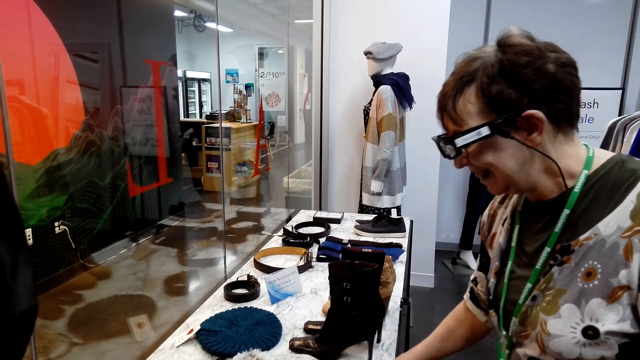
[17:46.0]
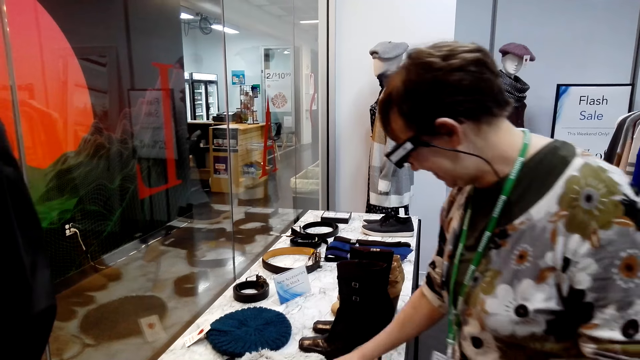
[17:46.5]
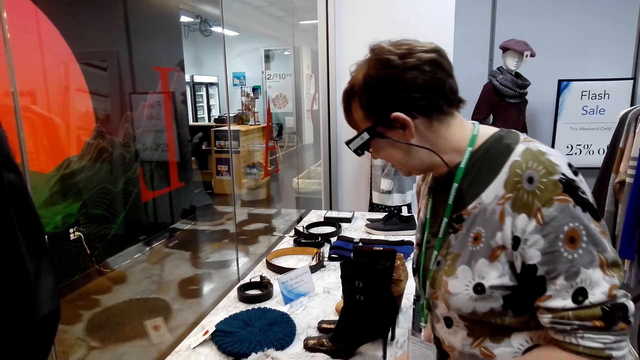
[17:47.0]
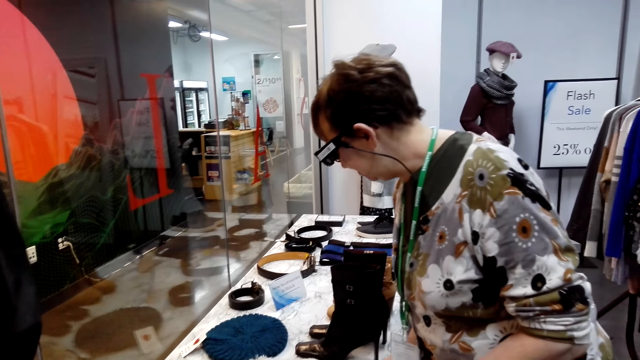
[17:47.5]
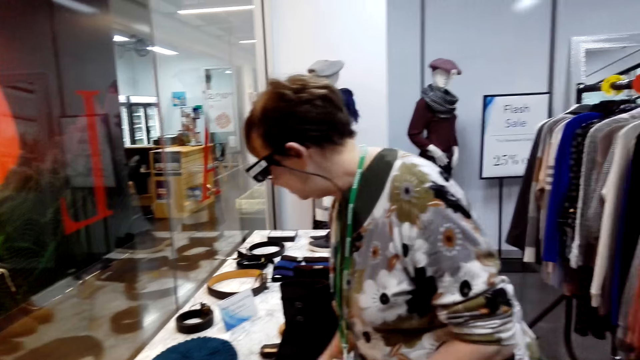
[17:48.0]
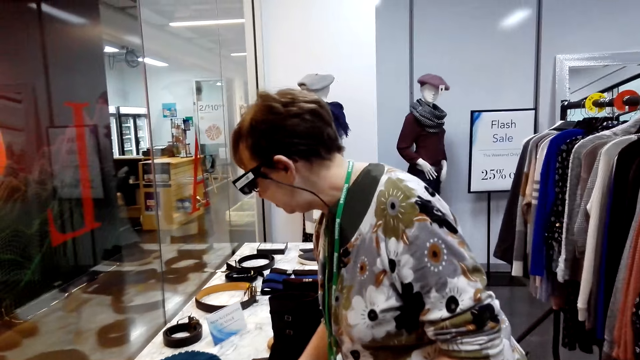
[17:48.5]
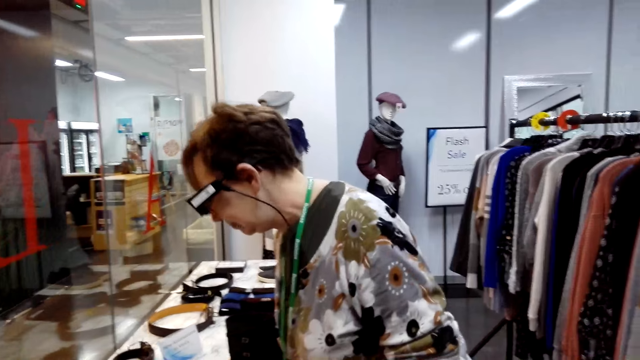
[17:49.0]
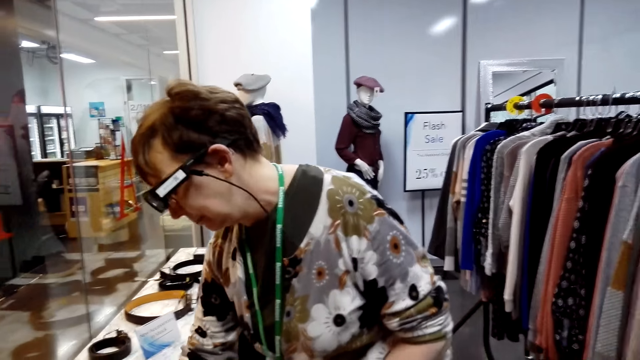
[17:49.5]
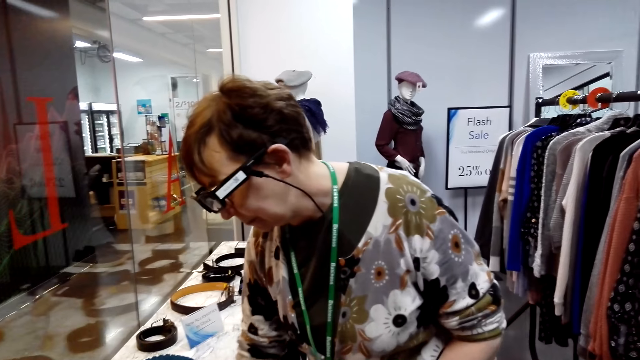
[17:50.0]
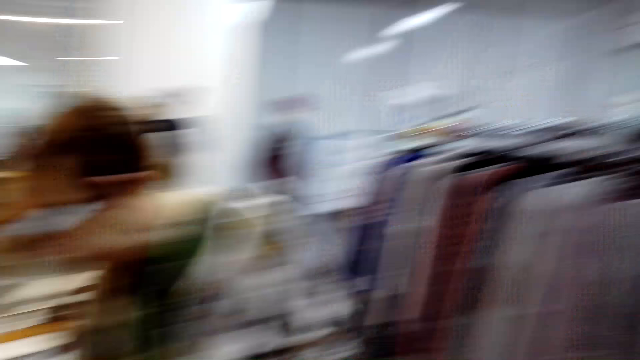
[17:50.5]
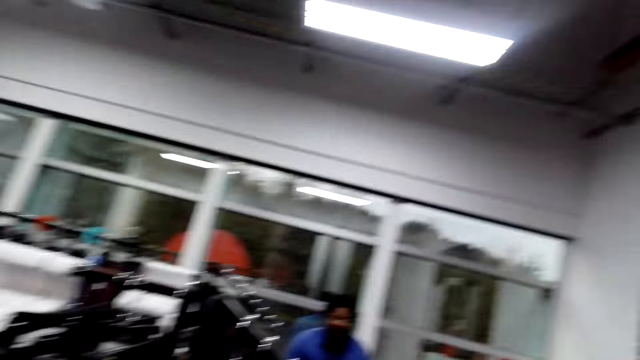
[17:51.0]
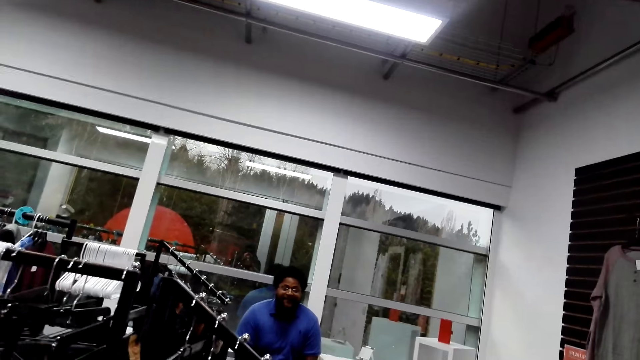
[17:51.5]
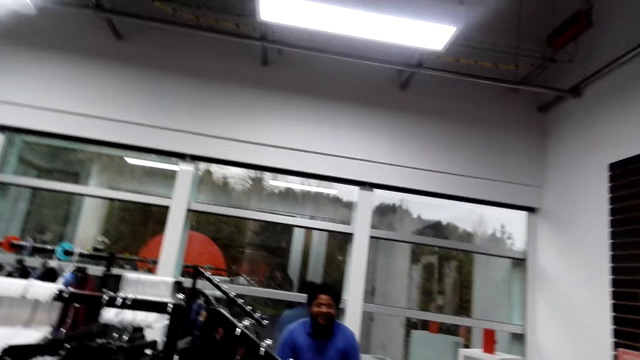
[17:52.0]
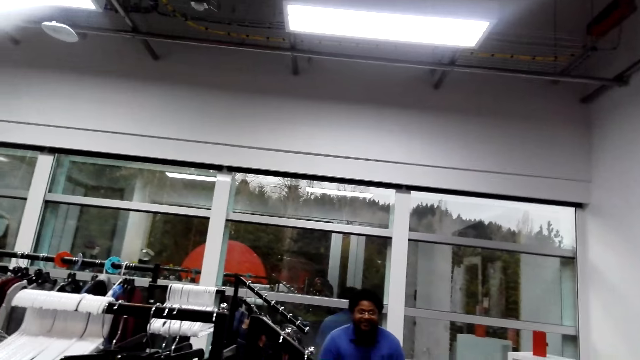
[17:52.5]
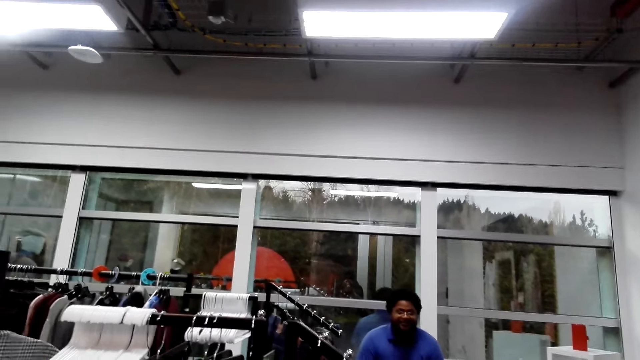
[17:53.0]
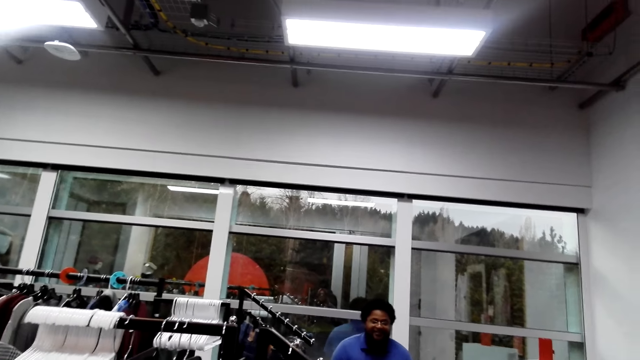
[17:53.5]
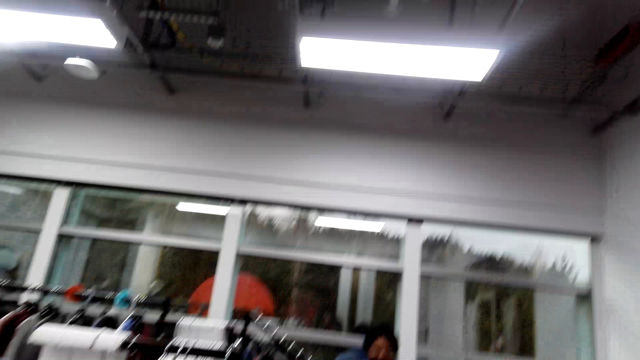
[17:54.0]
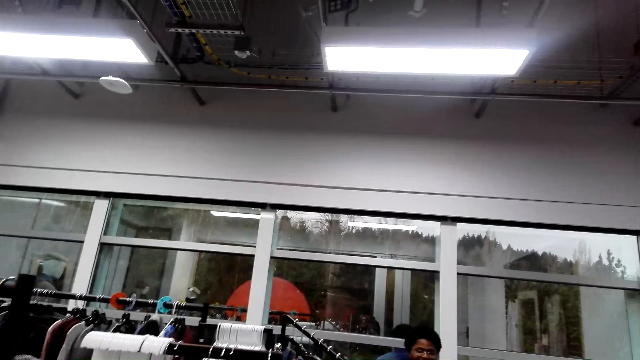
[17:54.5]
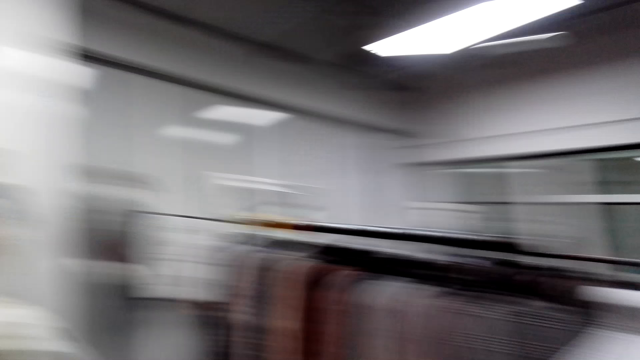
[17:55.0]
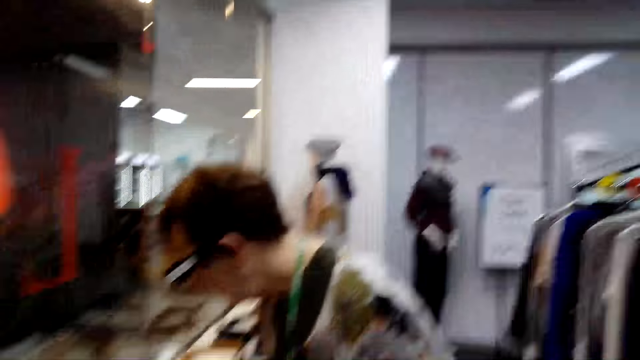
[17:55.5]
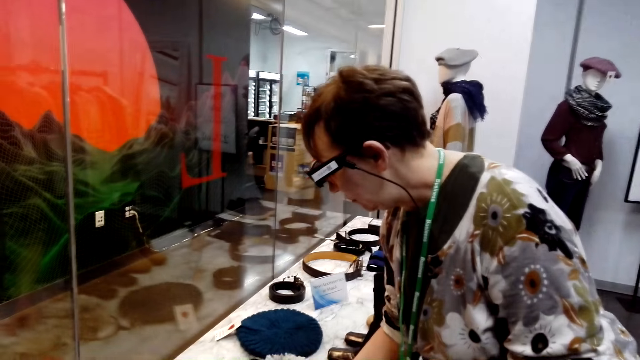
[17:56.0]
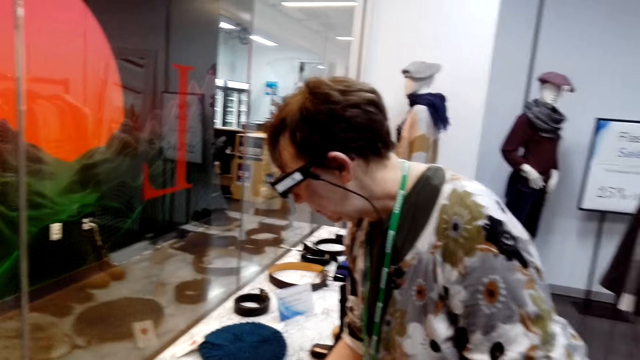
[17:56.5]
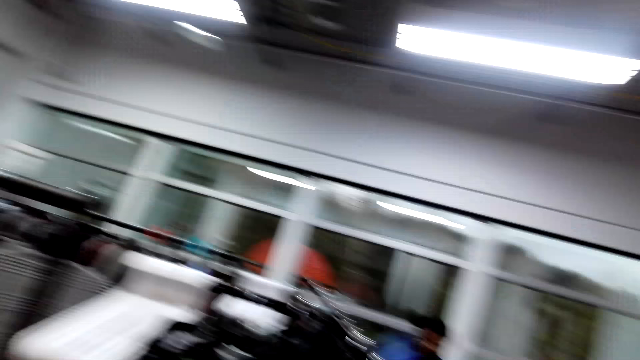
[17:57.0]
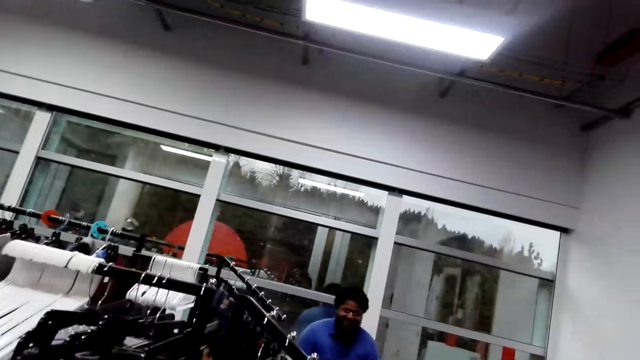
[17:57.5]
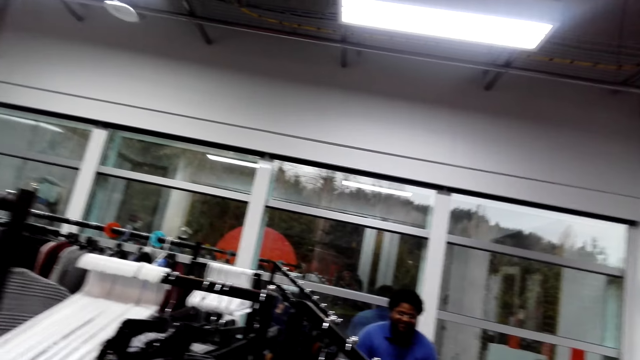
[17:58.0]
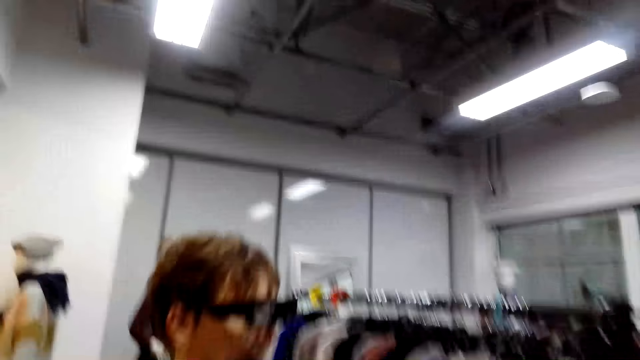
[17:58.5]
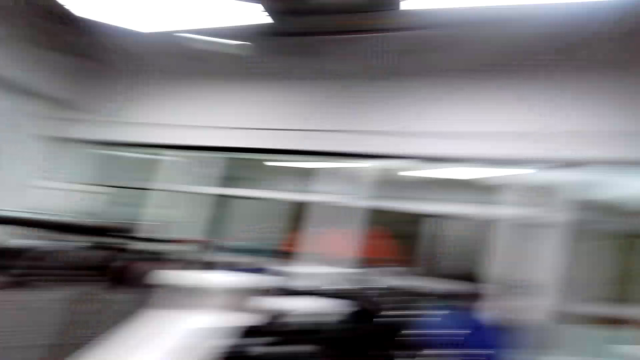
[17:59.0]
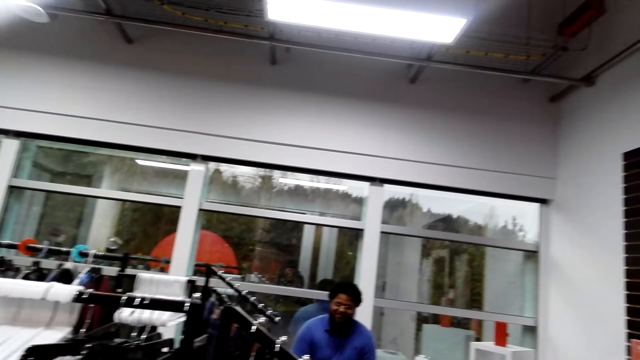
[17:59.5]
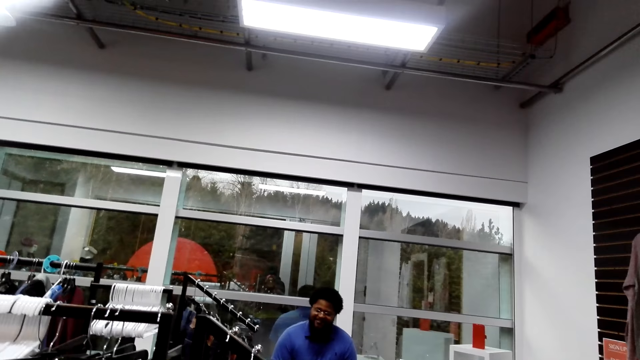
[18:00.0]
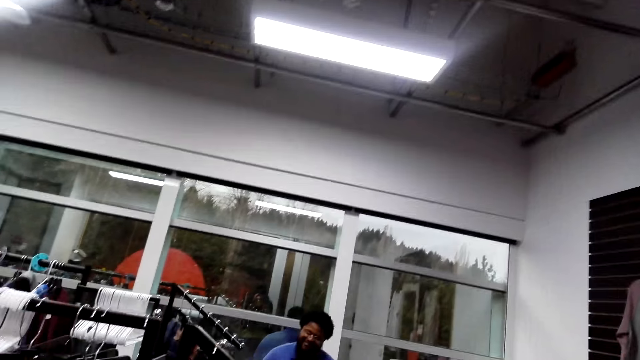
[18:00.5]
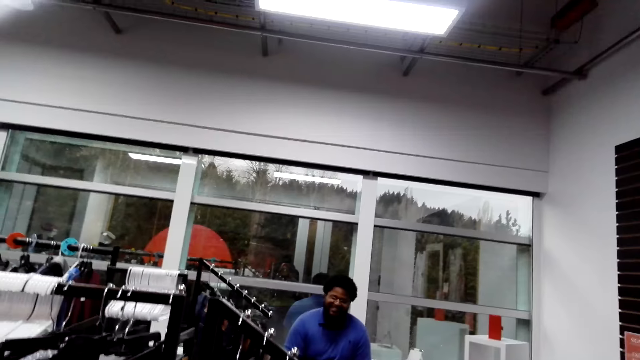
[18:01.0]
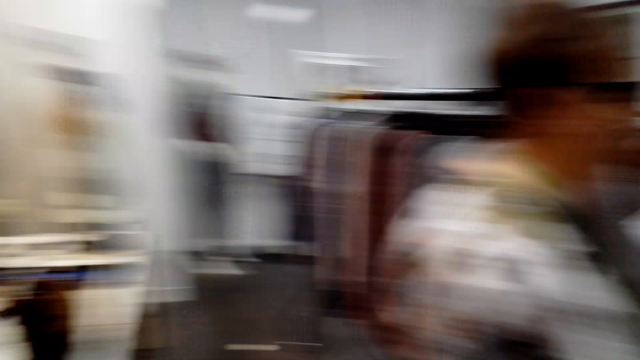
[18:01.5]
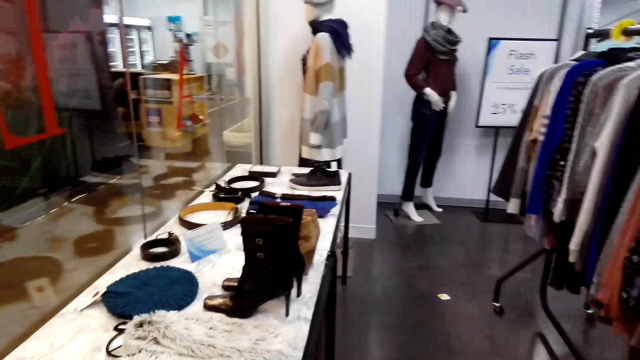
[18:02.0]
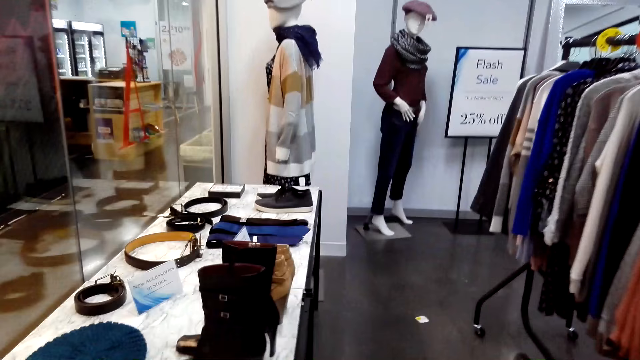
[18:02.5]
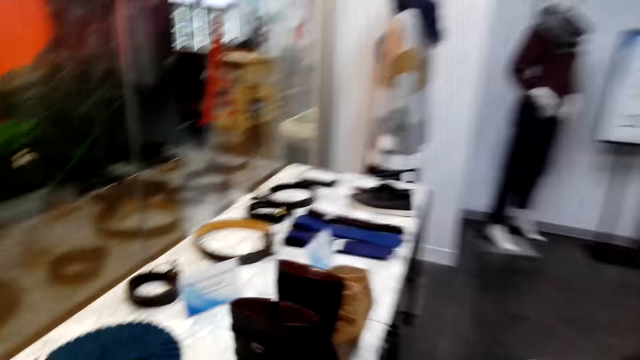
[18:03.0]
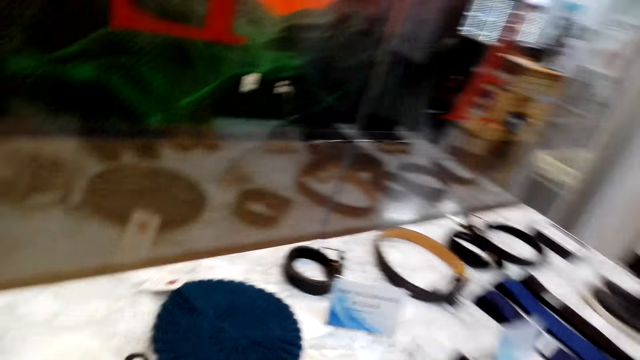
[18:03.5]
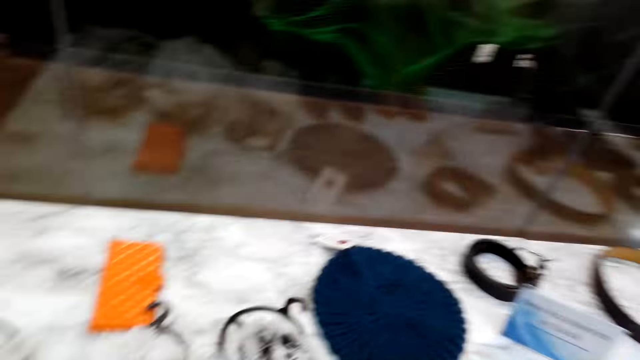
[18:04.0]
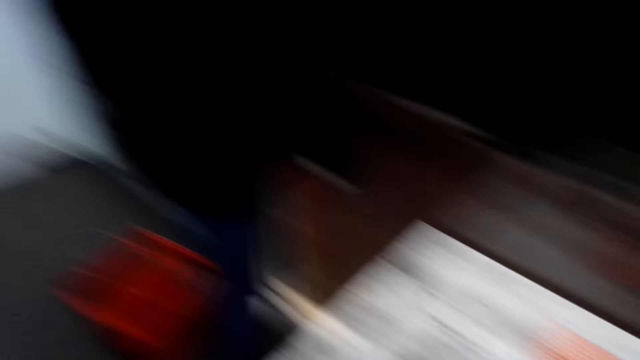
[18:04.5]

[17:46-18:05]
The camera wearer talks to a store clerk in the store. They walk in the store.

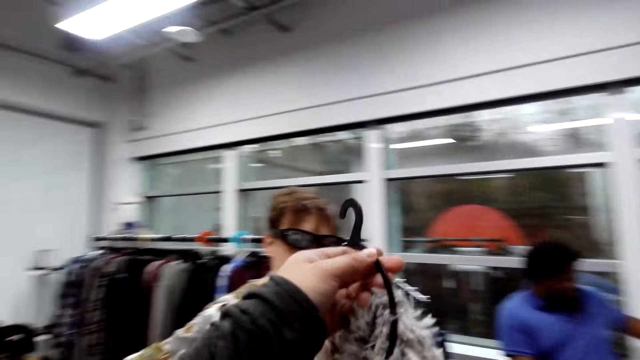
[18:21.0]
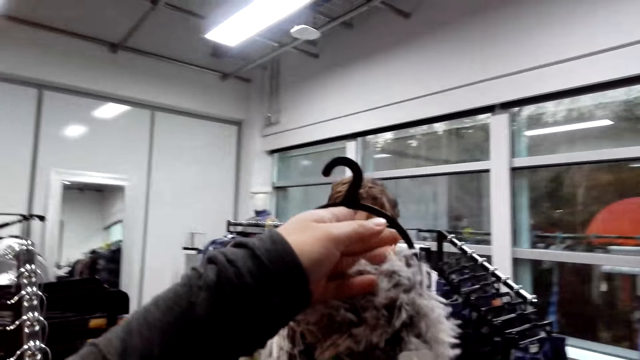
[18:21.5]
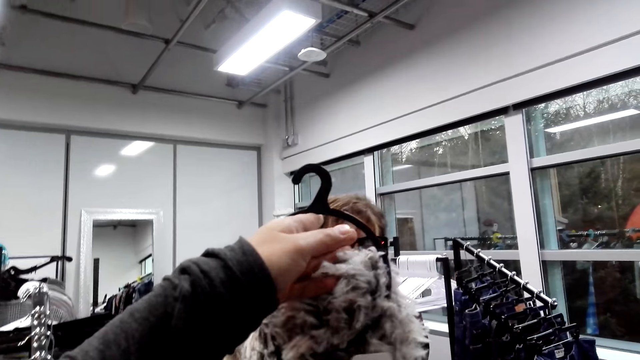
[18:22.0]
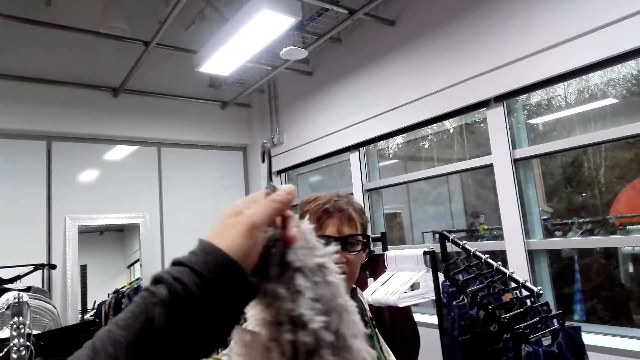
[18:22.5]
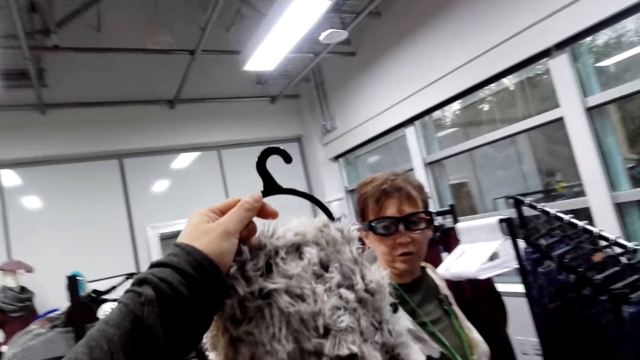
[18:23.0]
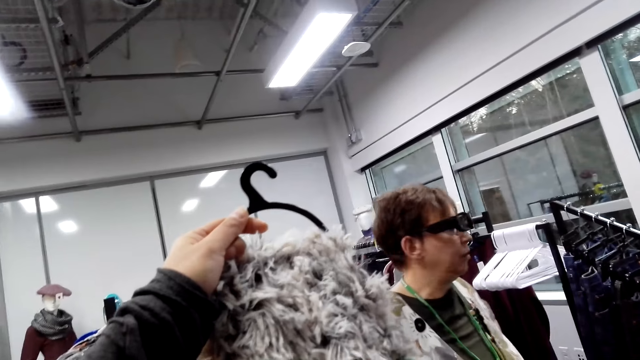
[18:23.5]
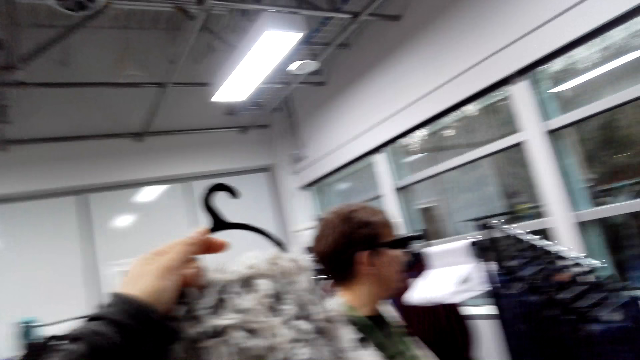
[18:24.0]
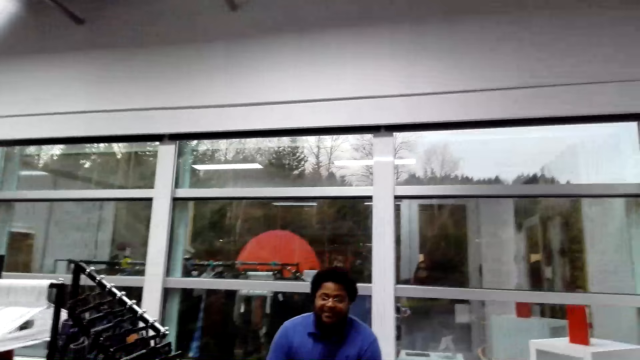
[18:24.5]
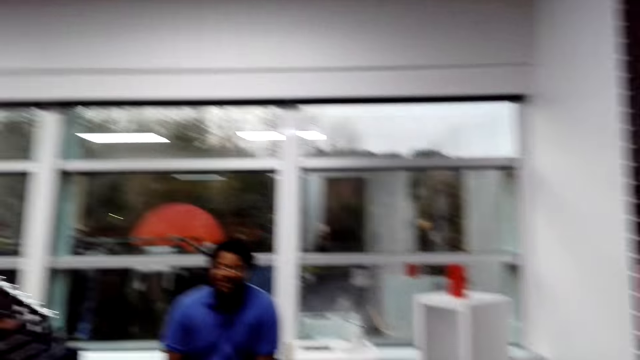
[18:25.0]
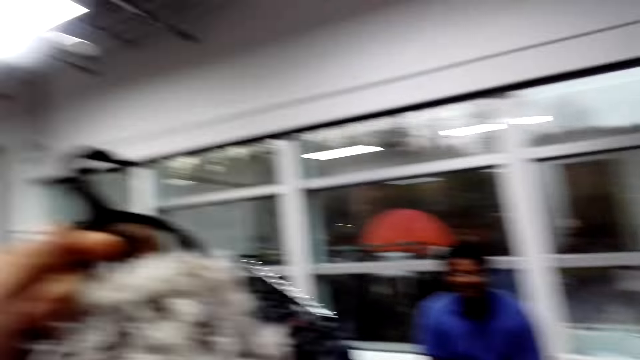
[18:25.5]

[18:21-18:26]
A person looks around.
